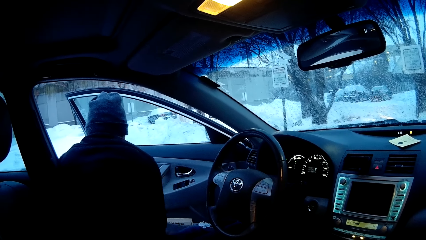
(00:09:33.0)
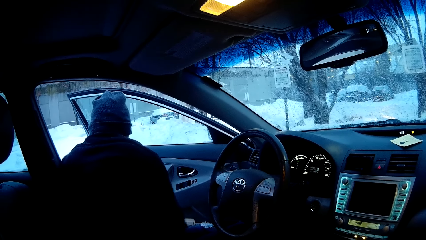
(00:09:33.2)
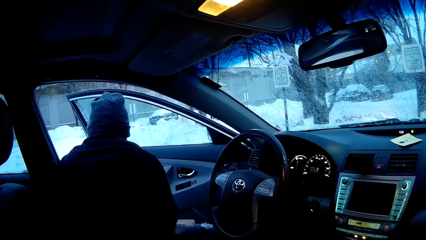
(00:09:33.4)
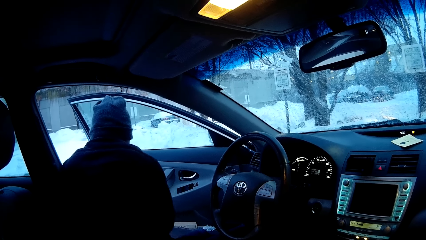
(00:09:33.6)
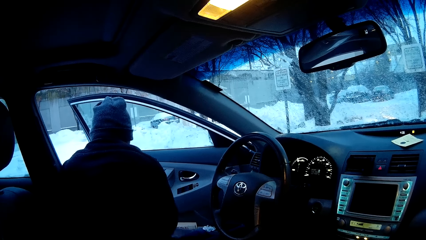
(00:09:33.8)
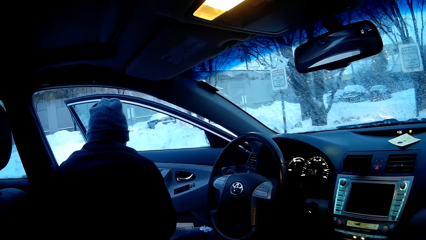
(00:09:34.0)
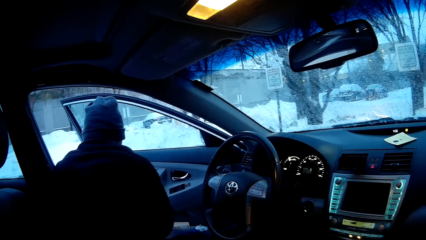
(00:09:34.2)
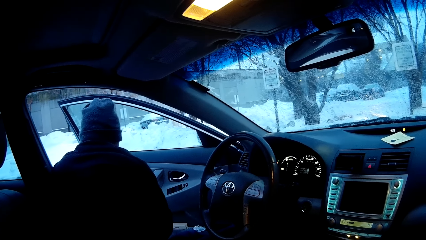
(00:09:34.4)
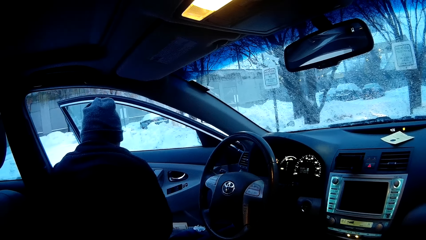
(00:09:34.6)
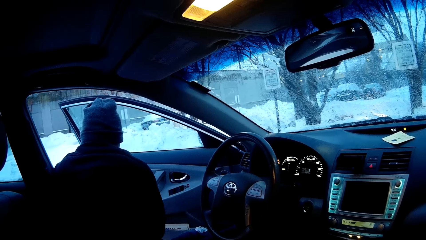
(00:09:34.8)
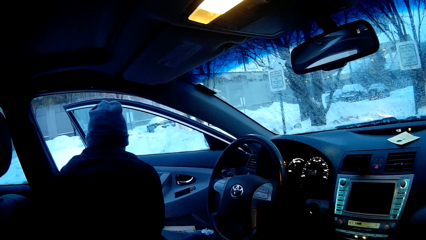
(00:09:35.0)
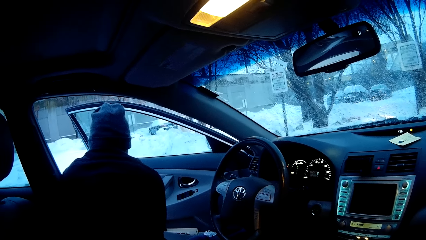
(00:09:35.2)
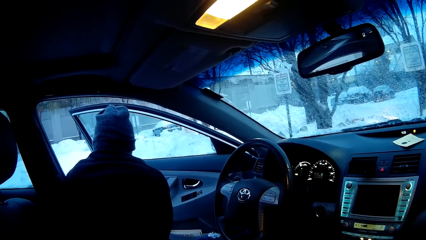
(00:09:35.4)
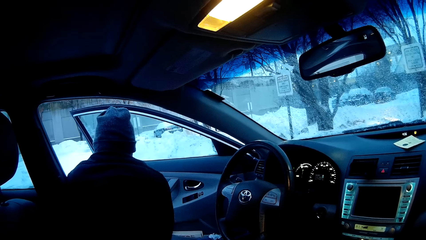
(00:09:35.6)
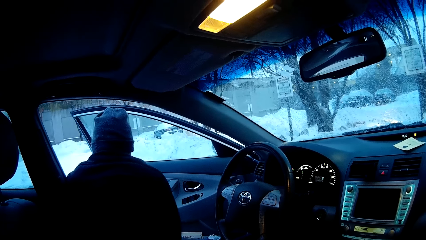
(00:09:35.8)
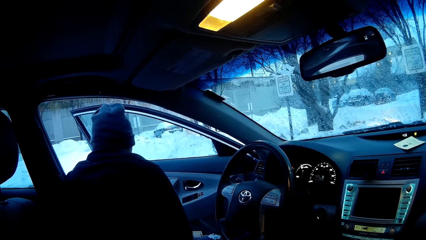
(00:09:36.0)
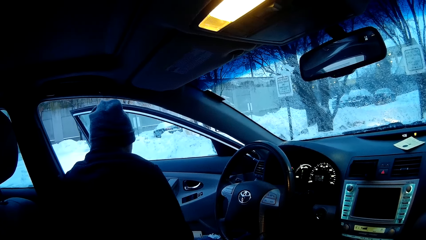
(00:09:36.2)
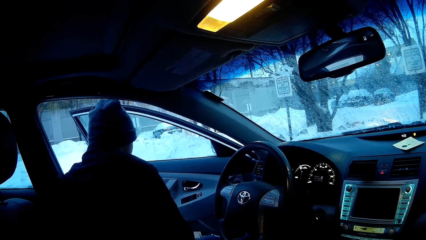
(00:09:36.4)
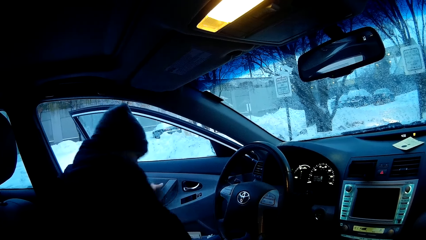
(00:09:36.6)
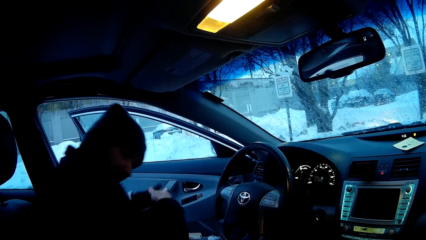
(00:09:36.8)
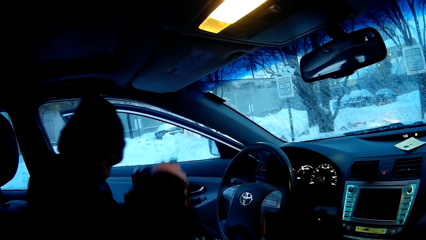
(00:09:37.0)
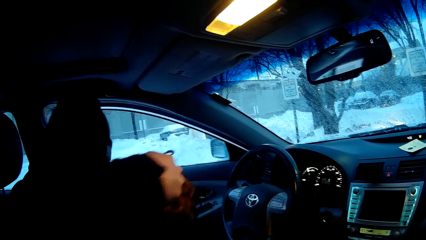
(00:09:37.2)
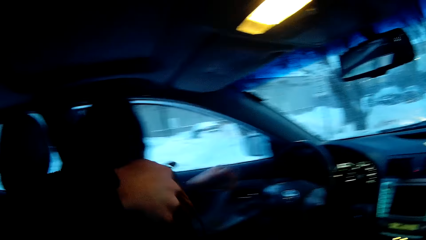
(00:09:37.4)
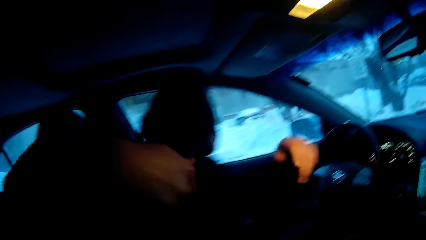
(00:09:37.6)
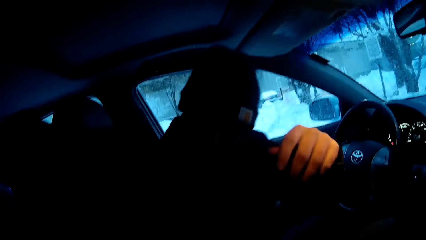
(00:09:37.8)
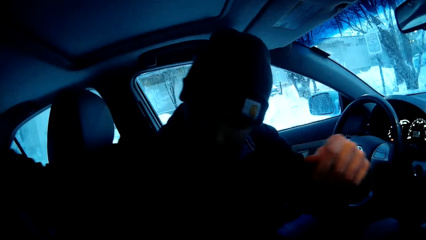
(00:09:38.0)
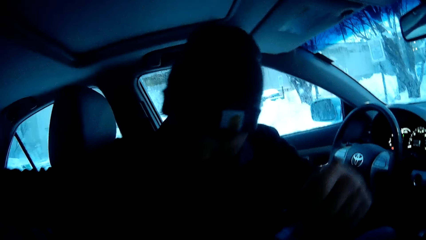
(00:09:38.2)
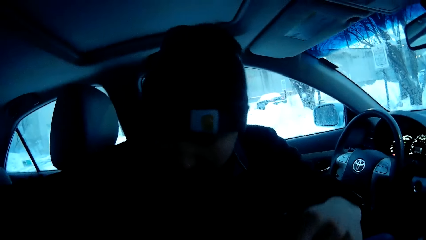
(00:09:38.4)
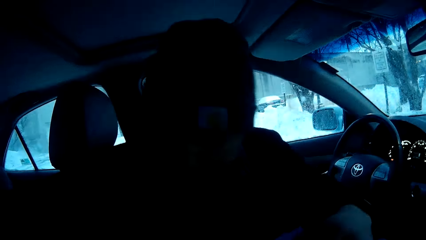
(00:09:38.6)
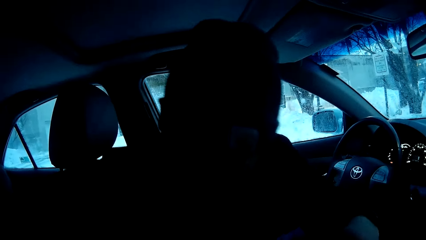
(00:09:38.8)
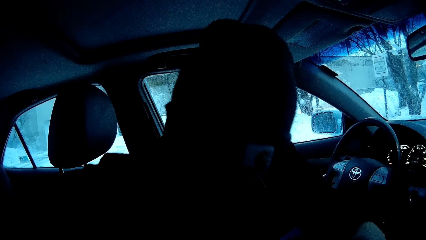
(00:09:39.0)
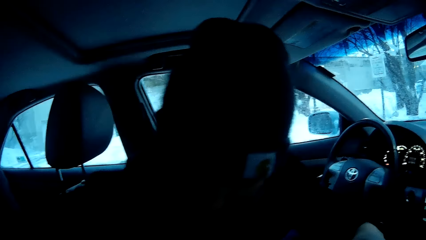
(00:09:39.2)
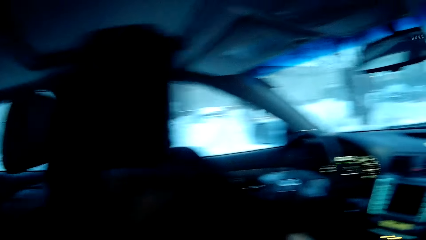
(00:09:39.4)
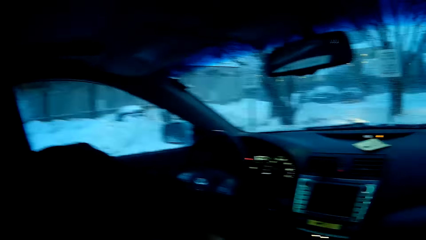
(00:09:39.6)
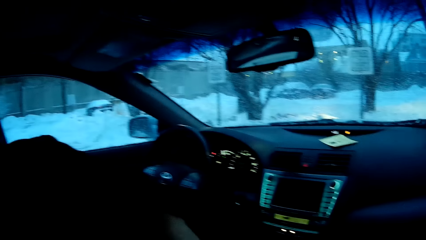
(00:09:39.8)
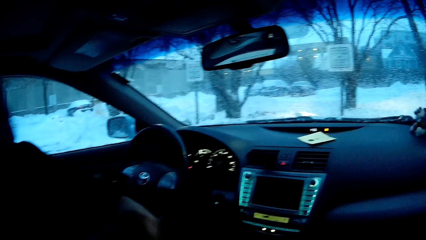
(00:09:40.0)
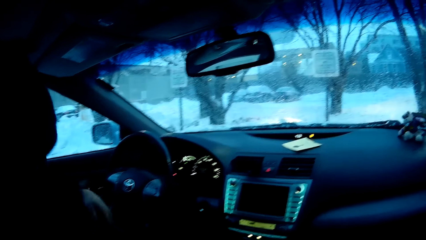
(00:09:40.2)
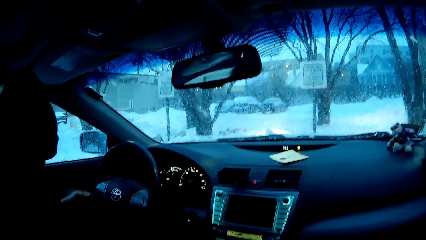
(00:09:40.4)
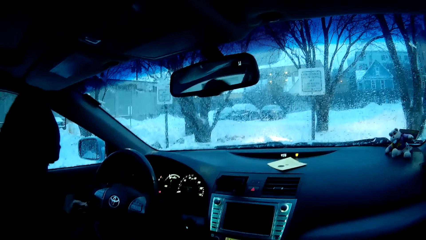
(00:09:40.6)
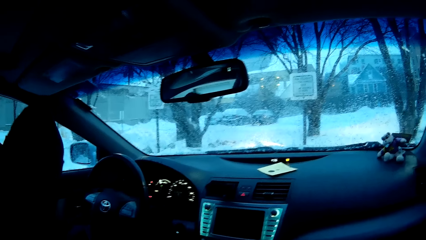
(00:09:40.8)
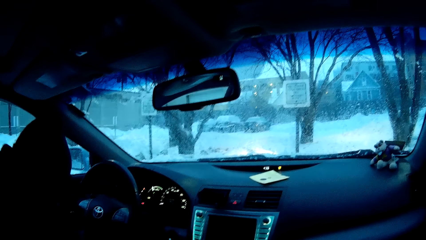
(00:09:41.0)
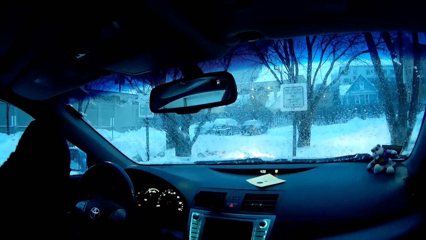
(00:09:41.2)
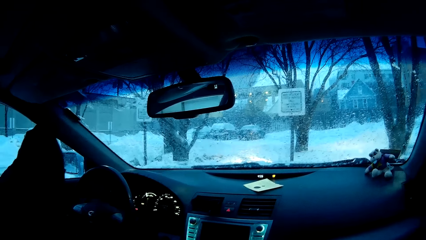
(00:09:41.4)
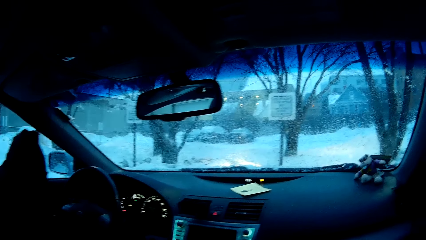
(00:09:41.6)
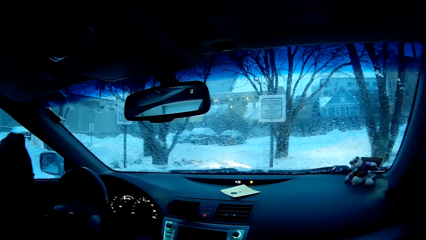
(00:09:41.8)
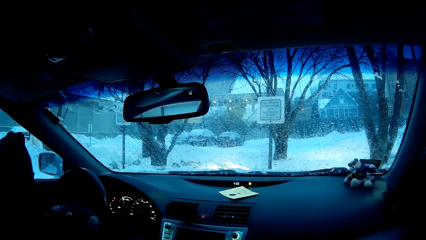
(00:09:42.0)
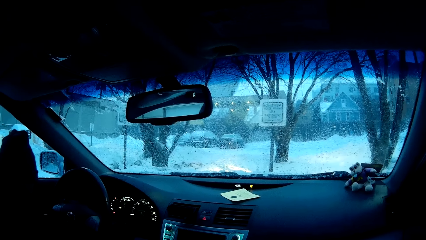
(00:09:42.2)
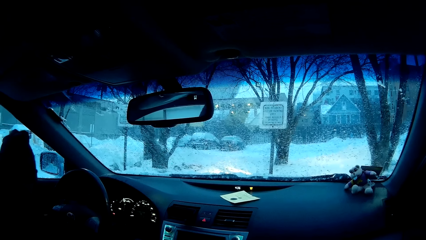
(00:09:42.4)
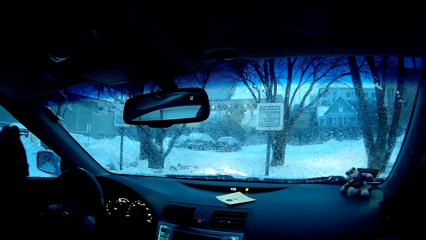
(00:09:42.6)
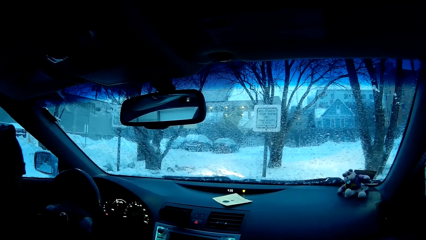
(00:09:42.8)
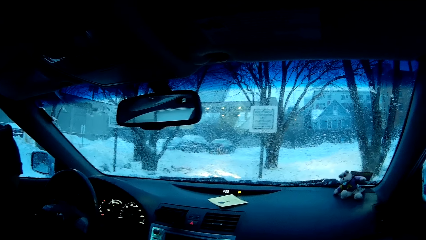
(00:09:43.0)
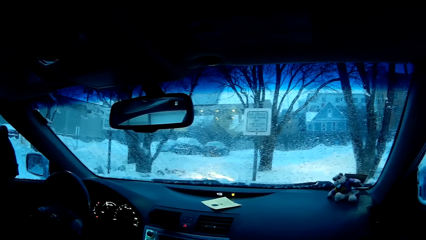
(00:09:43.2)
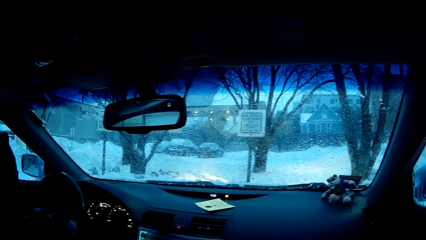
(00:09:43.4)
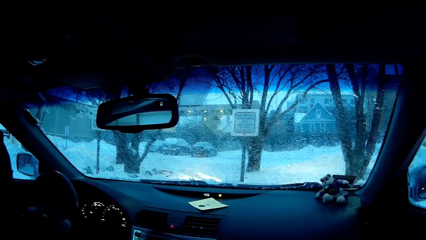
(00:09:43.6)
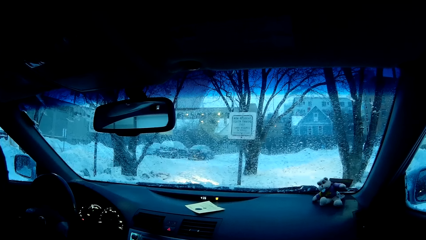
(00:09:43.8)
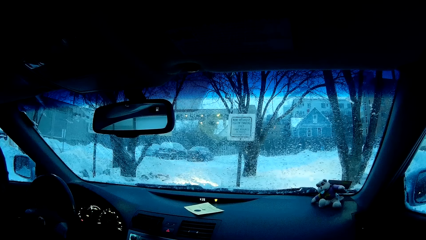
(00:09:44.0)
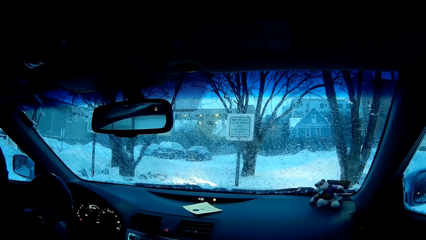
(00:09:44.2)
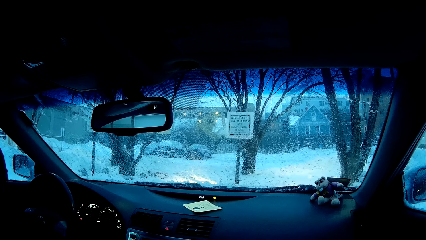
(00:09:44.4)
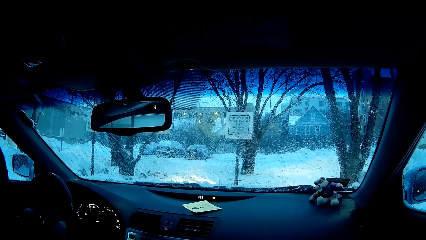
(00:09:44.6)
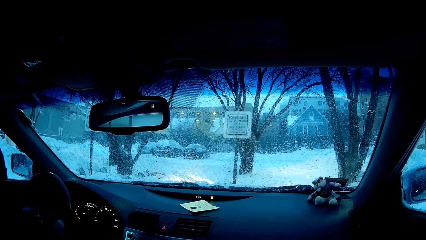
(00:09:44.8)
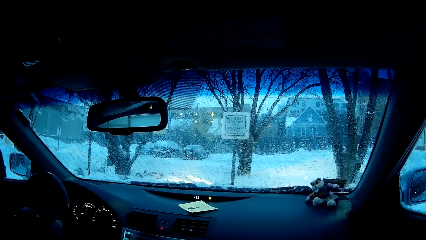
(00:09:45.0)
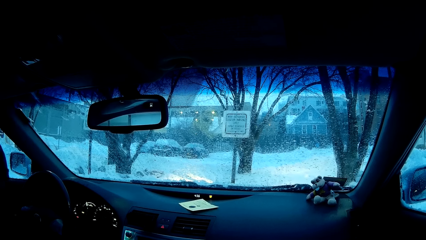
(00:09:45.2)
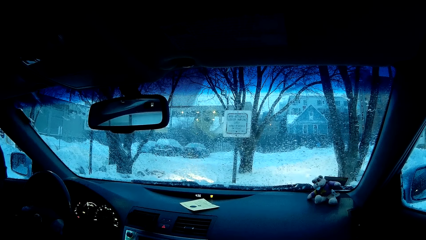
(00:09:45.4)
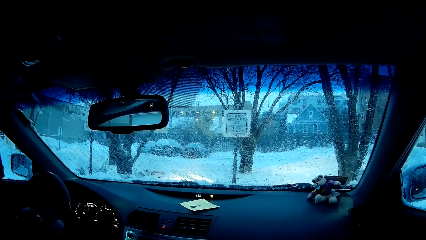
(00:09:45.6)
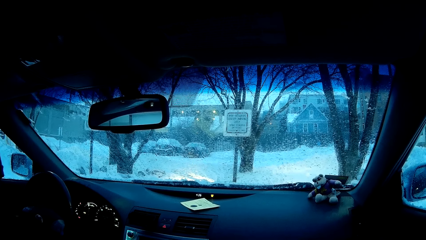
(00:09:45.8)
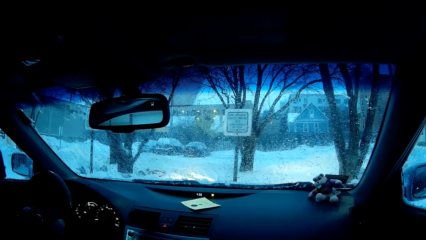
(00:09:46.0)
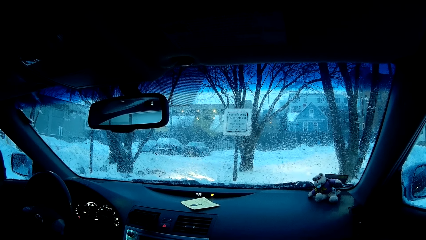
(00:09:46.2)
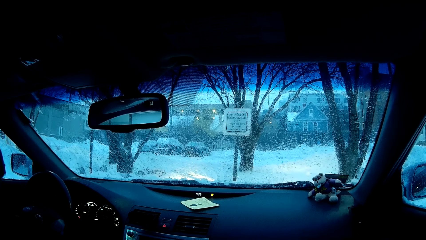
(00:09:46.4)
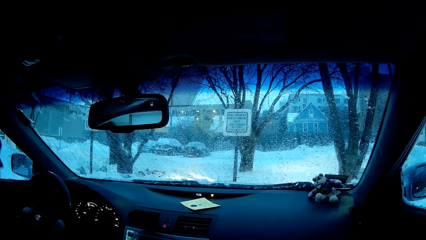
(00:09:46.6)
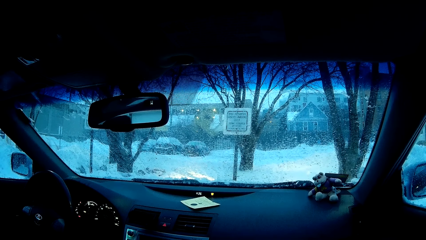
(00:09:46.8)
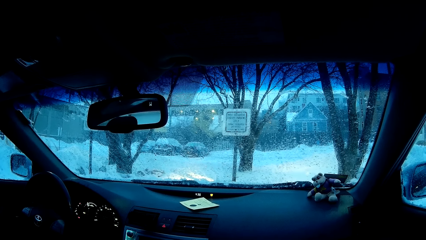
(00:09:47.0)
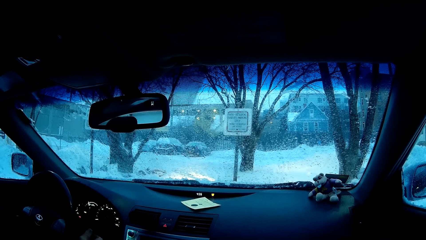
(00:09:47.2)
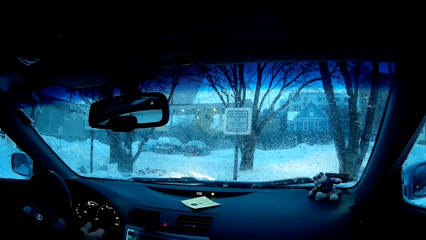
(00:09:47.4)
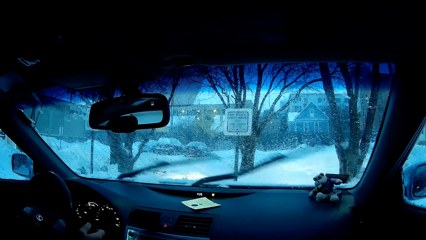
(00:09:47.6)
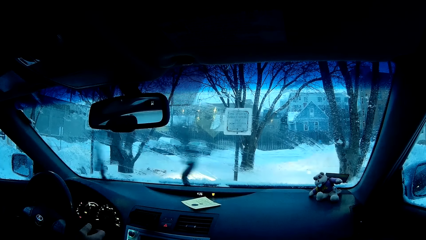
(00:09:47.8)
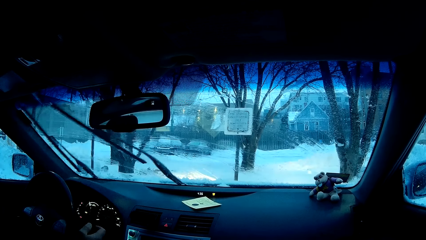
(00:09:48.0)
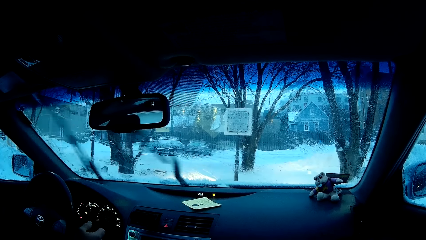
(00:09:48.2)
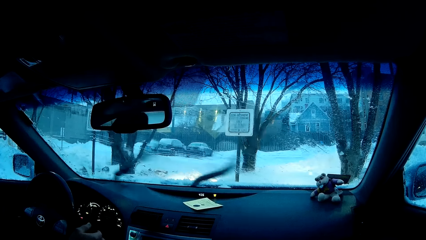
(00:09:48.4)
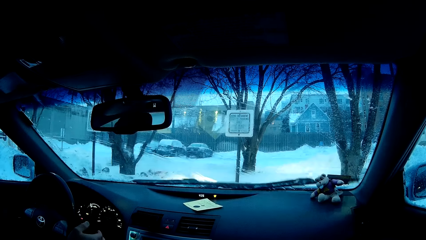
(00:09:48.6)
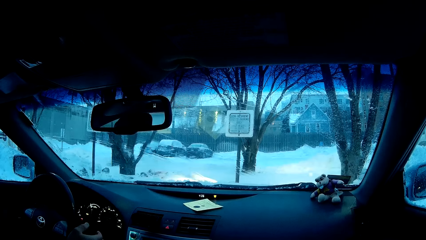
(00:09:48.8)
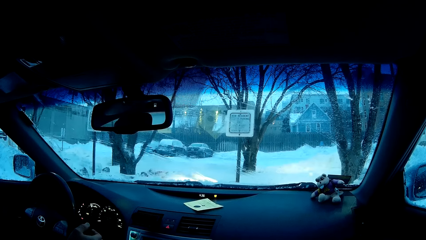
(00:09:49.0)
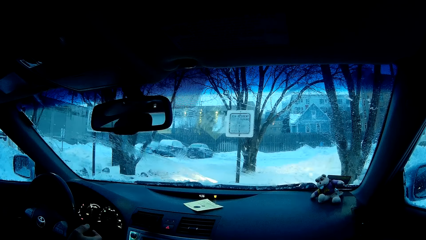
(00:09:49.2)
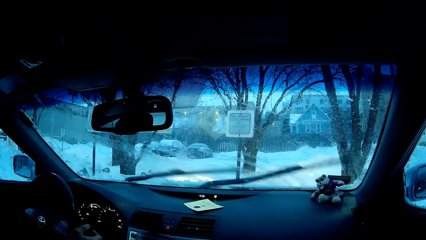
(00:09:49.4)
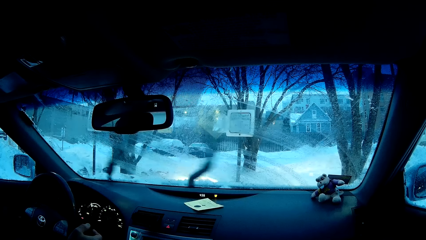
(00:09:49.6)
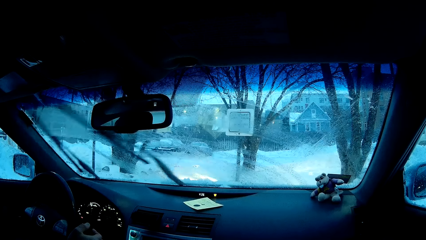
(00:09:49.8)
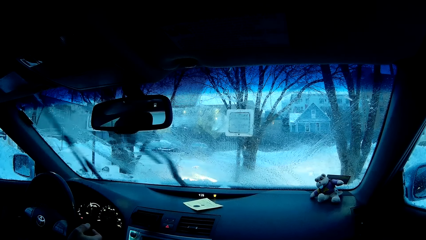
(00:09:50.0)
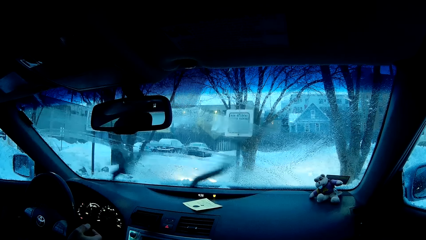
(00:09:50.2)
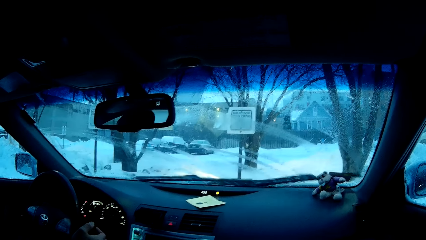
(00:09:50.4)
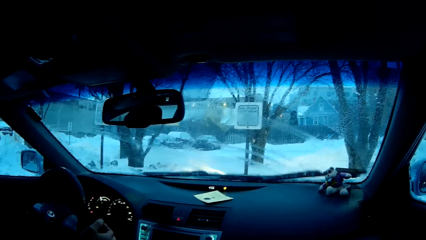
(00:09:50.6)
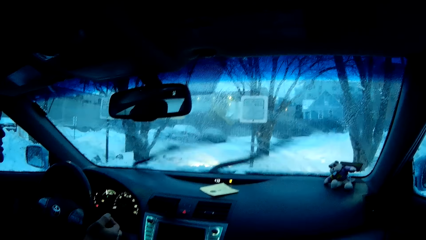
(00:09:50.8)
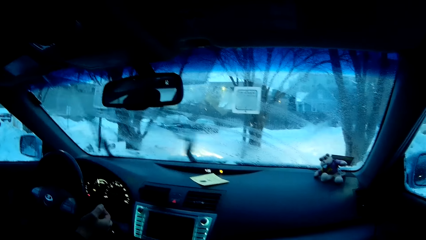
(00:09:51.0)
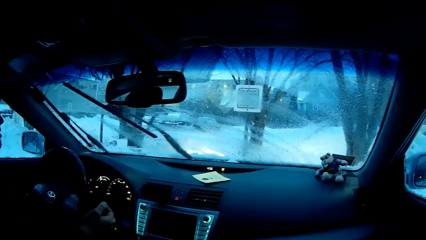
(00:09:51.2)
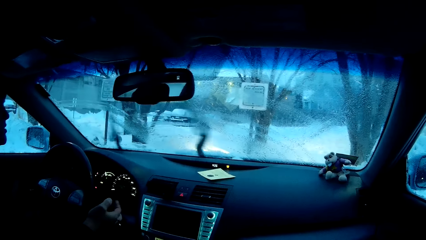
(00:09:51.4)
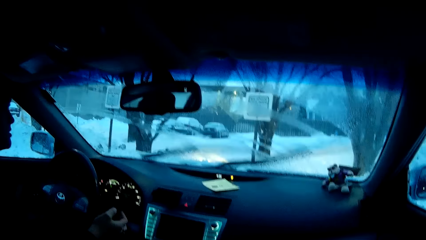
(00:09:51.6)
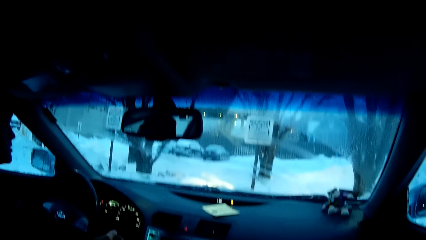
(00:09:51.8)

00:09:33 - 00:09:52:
A man wears shoes. The man carries the shoes and closes the car door. The man places the shoes on the back seat. The man wears the shoes. The man turns on the dashboard wipers.
